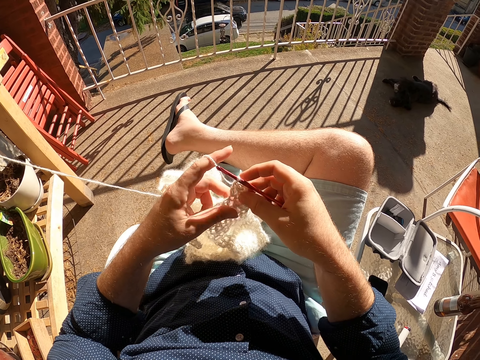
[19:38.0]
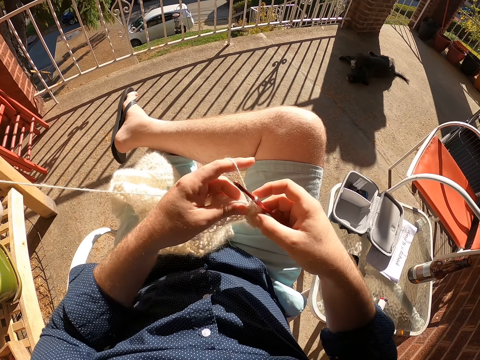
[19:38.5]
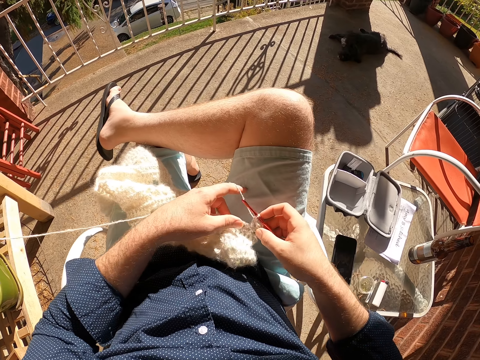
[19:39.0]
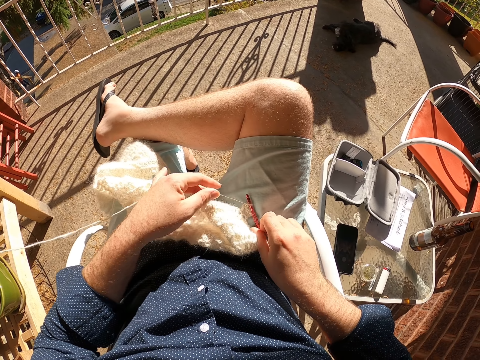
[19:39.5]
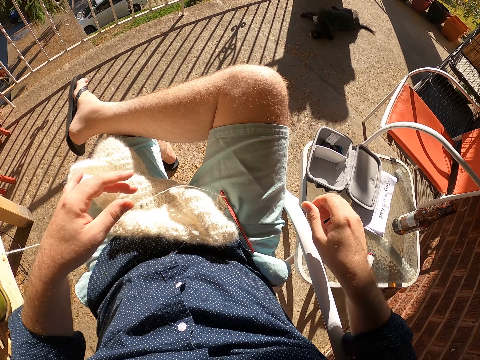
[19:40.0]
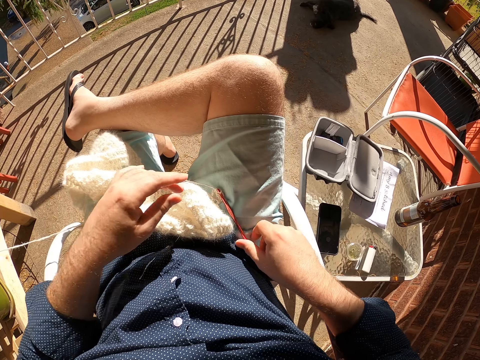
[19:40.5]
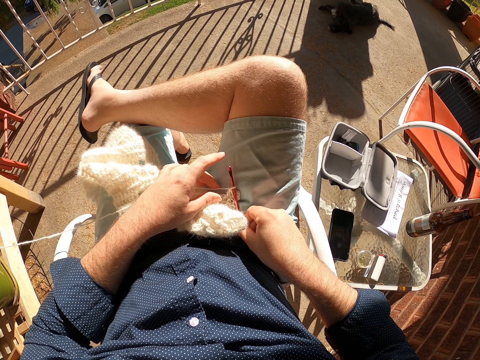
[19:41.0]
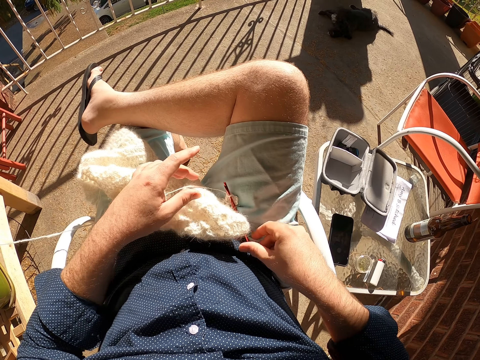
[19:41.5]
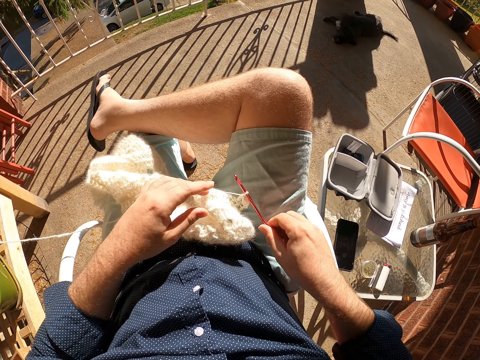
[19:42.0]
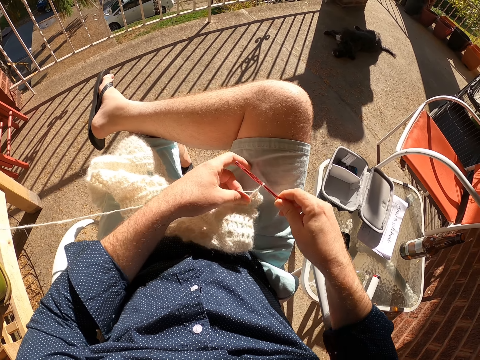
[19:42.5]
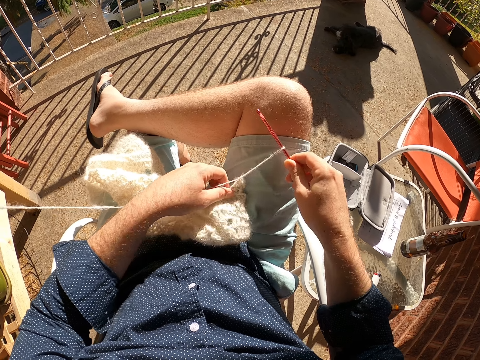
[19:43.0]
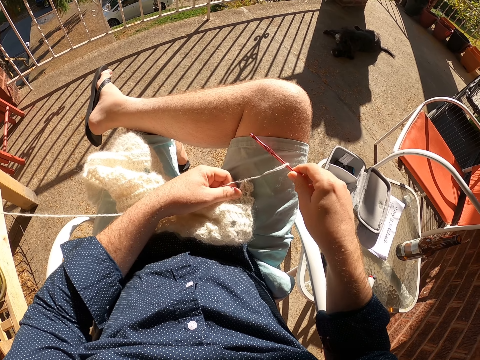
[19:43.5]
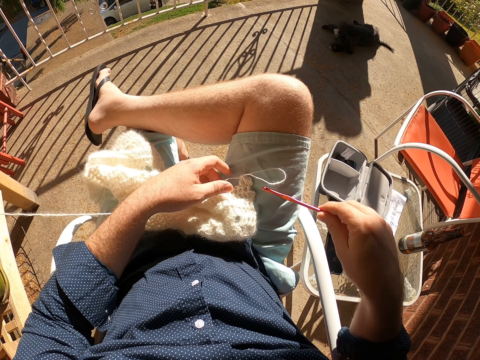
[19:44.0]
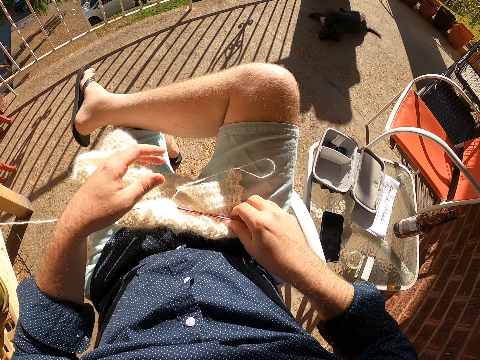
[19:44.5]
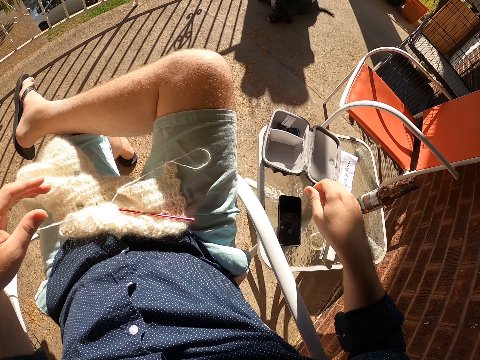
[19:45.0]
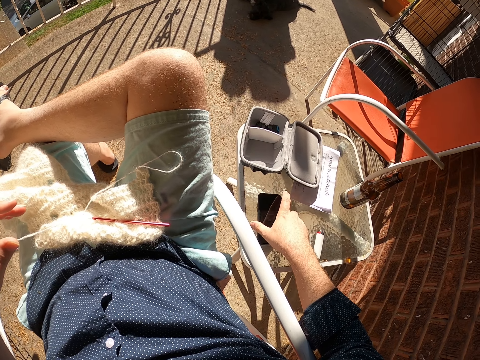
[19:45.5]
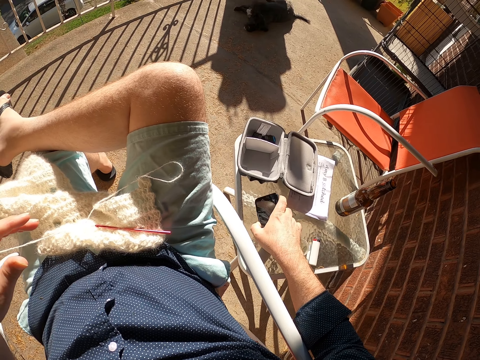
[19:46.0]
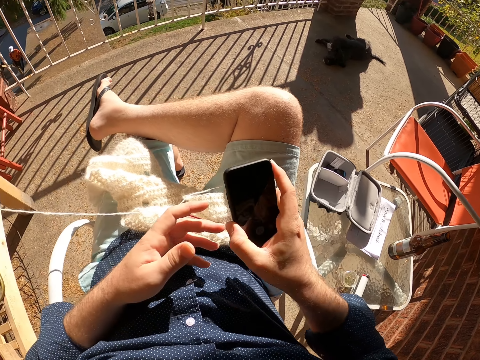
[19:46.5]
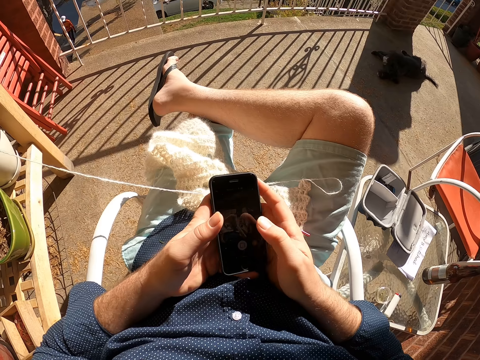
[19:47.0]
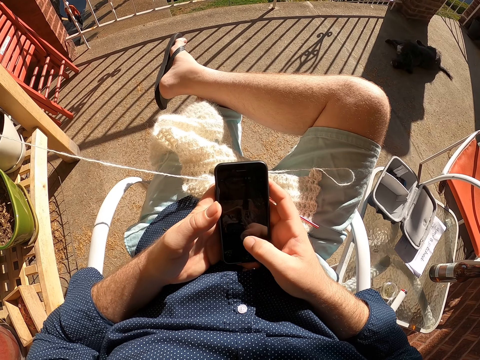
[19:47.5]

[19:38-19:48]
The camera wearer places the yarn craft on his thigh with his left hand. He places the crochet hook on his thigh with his right hand. He adjusts the crochet hook with his right hand. He lifts the crochet hook from his thigh with his right hand. He removes the crochet hook from the yarn craft with his right hand. He places the crochet hook on the yarn craft with his right hand. He picks up a phone from the table with his right hand. He dials the phone. He holds the phone with both hands.
